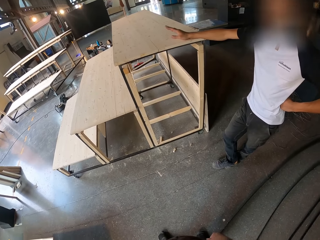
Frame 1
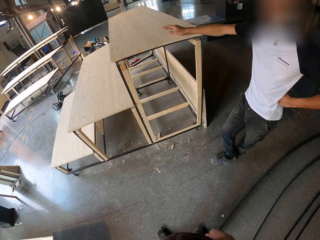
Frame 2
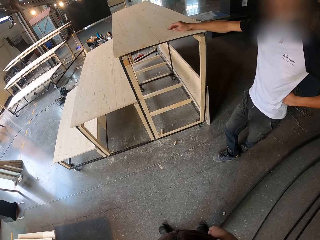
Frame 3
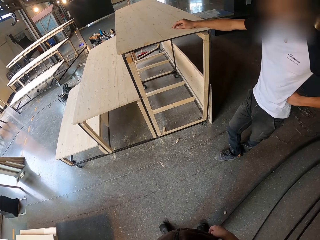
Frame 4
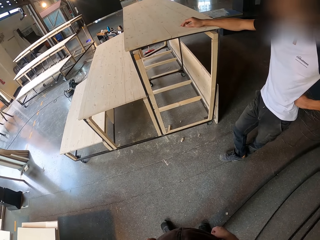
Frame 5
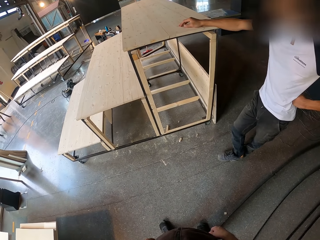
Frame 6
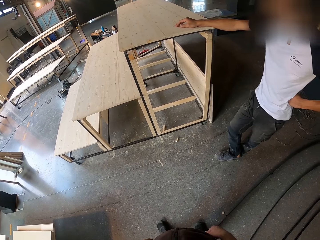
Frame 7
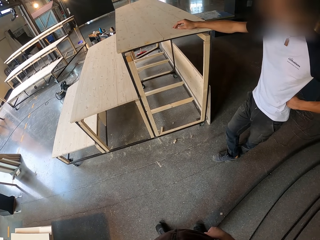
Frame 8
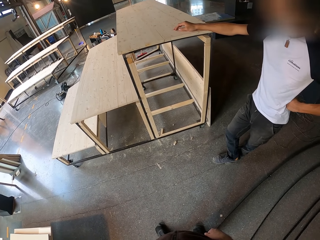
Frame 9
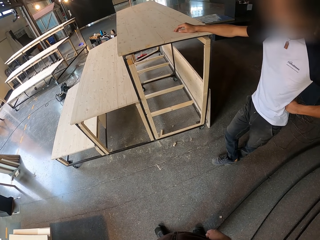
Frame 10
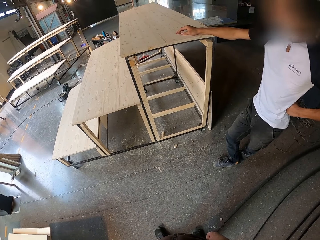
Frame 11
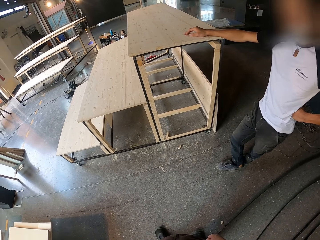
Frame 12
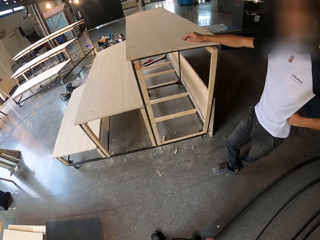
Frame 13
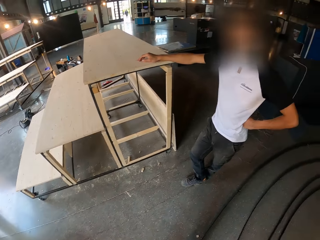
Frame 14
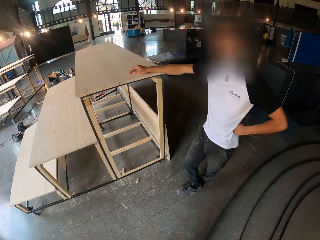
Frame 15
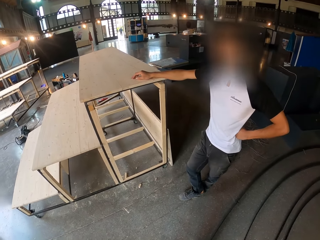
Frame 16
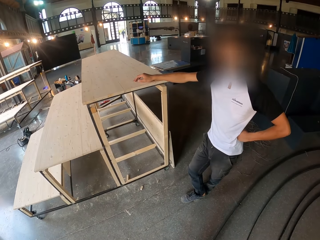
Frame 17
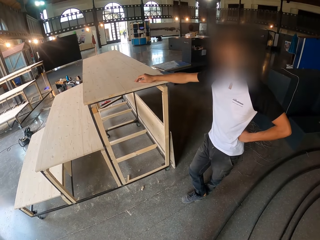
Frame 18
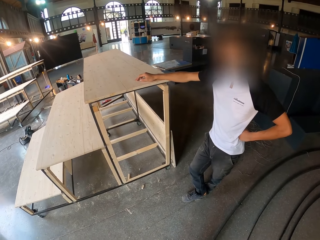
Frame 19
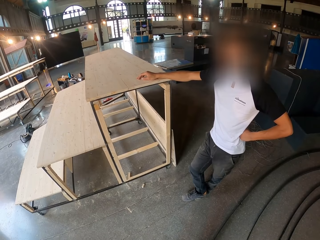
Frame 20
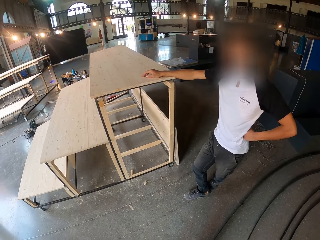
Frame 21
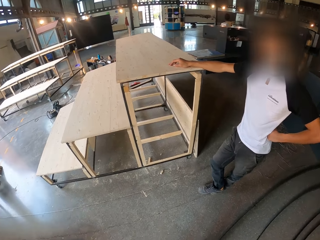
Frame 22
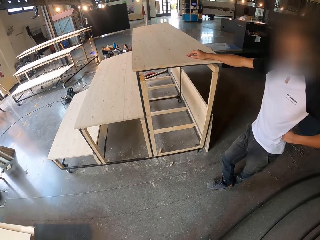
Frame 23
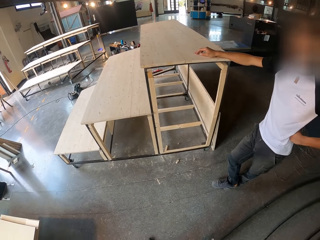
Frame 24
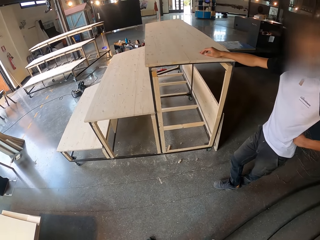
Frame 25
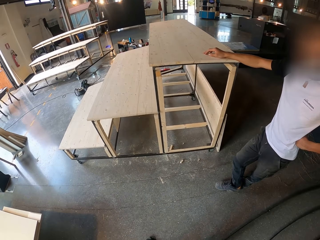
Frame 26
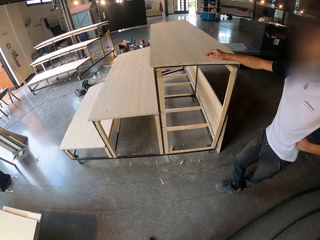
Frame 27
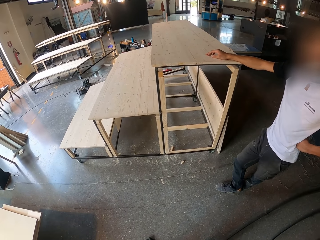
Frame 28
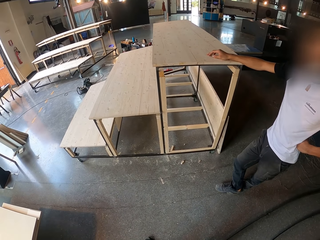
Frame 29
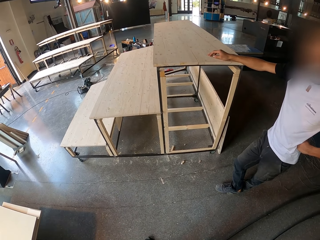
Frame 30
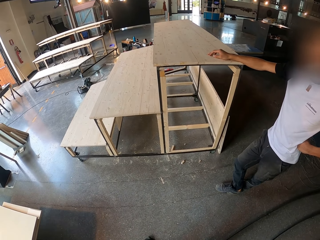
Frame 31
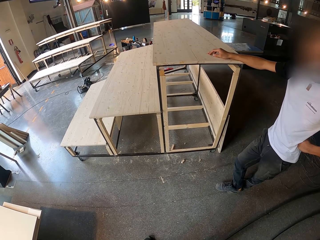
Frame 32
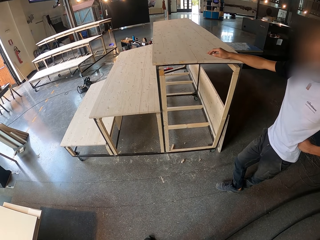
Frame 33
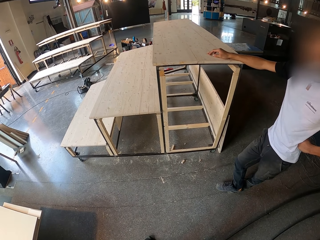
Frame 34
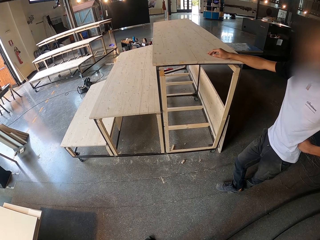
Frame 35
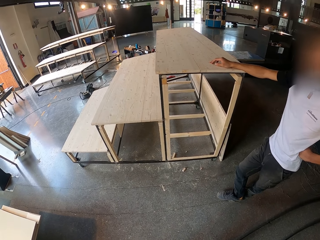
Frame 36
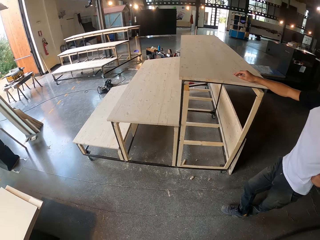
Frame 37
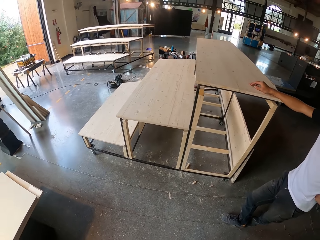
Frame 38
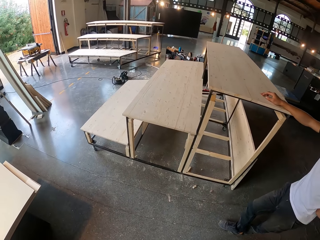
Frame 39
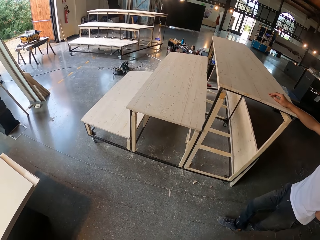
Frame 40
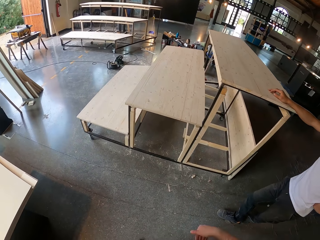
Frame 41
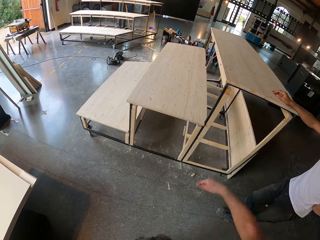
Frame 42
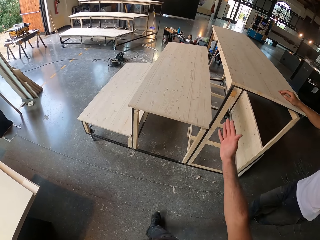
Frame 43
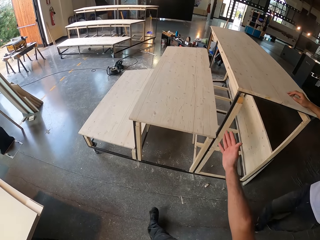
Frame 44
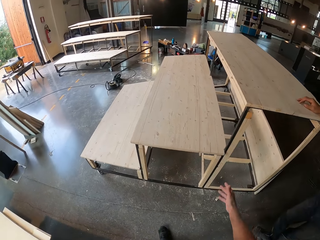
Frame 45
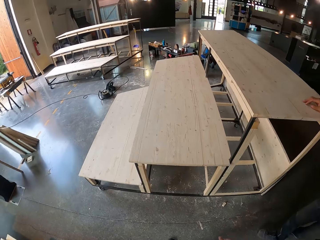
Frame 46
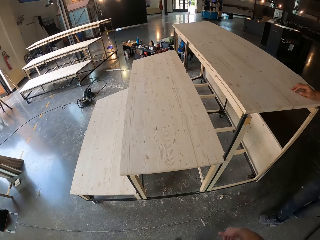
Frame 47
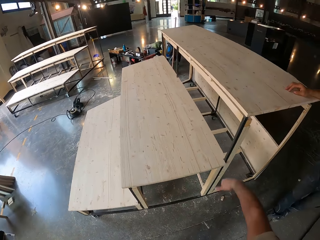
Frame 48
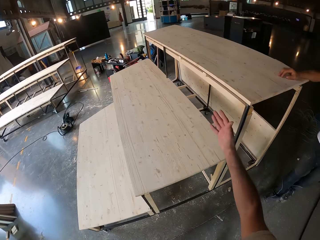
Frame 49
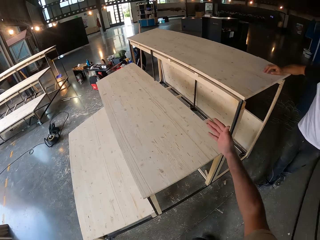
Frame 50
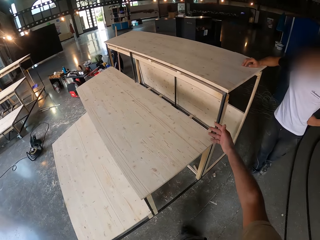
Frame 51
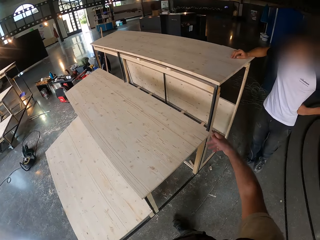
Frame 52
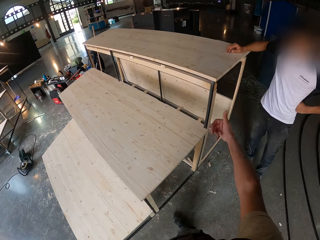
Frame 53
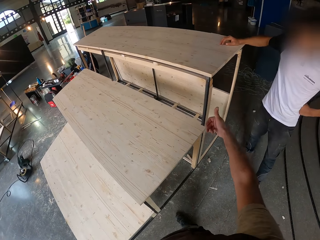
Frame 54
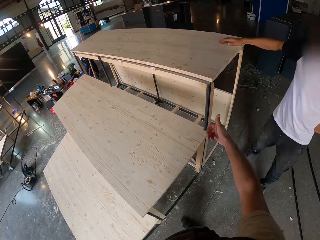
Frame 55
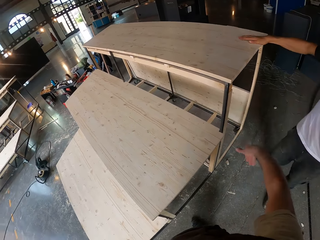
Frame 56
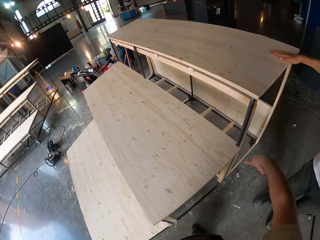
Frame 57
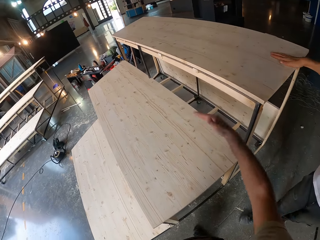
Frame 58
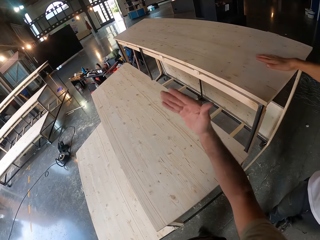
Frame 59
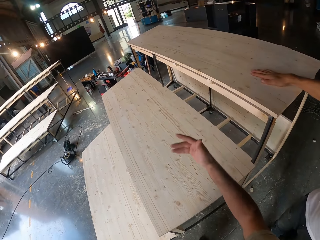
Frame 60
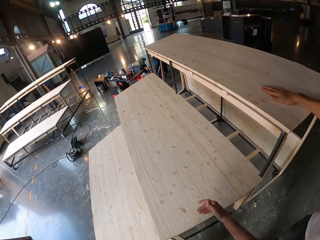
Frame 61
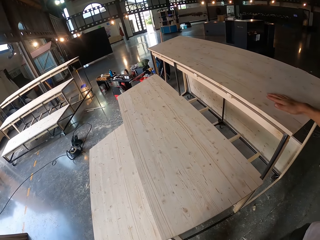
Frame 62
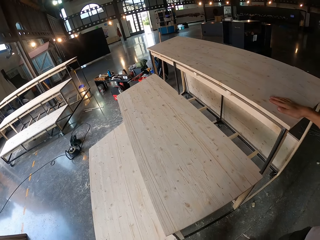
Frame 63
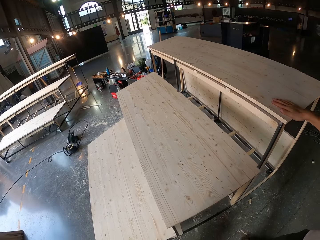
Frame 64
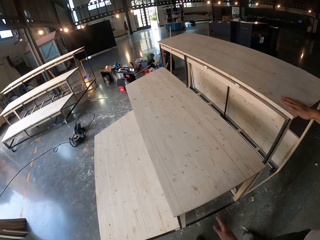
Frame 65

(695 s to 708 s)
The camera wearer talks to a person. They point at the table.

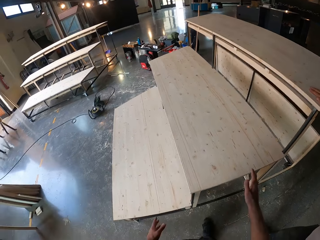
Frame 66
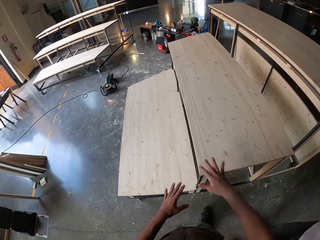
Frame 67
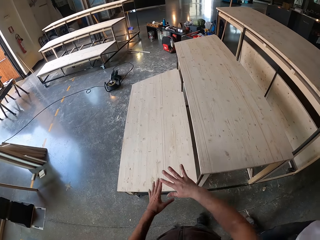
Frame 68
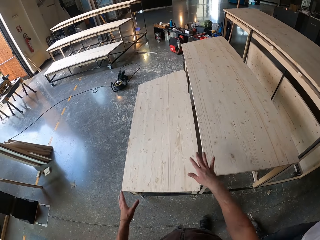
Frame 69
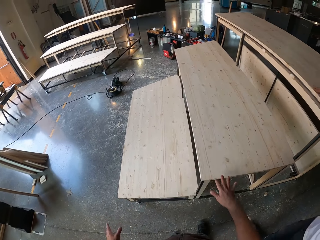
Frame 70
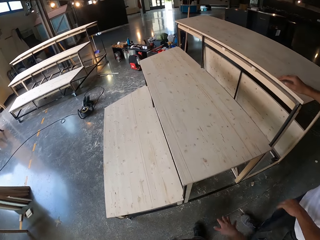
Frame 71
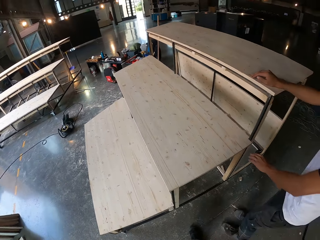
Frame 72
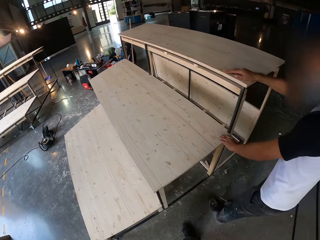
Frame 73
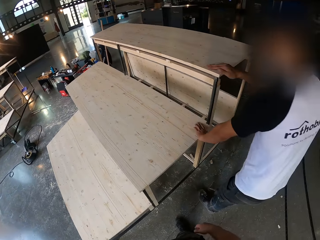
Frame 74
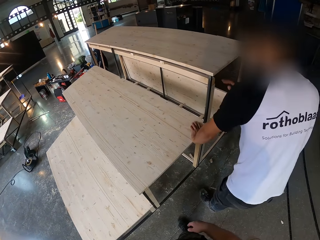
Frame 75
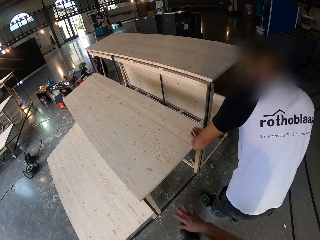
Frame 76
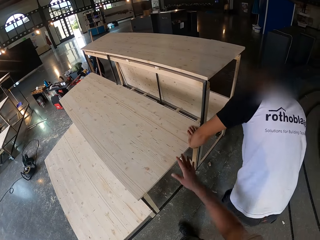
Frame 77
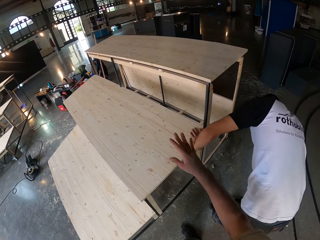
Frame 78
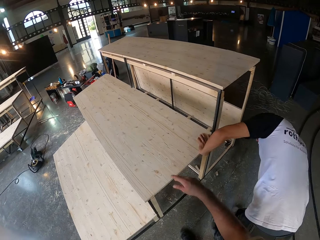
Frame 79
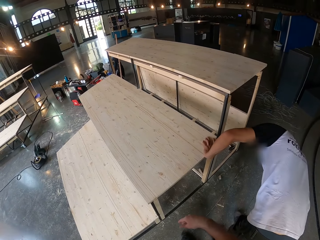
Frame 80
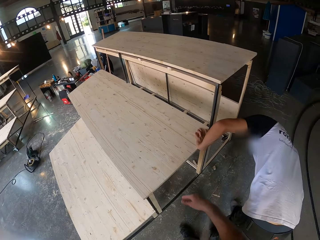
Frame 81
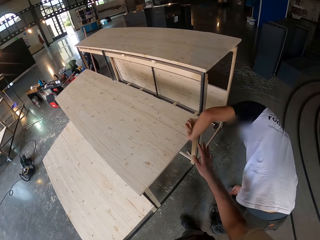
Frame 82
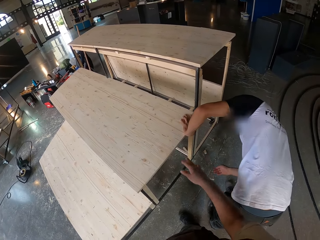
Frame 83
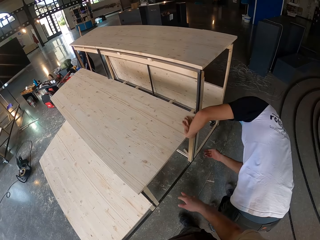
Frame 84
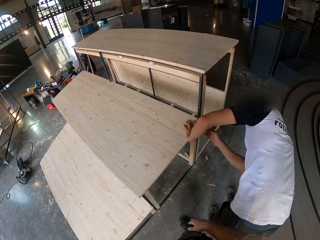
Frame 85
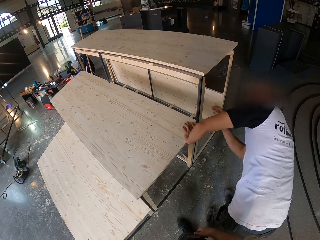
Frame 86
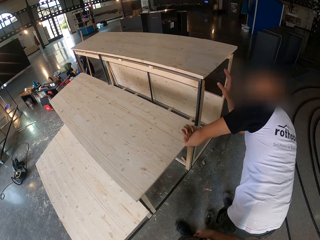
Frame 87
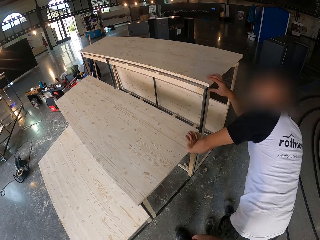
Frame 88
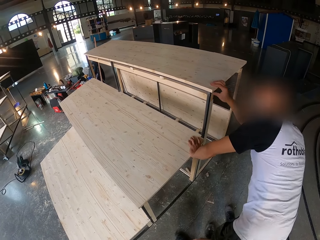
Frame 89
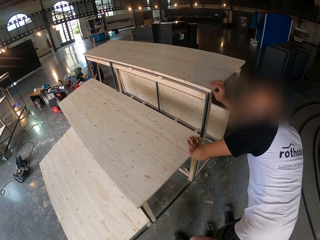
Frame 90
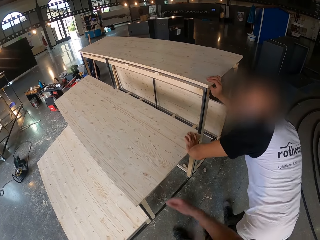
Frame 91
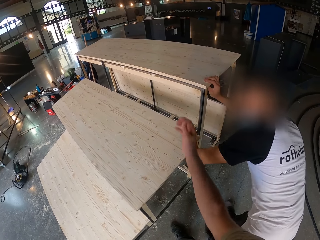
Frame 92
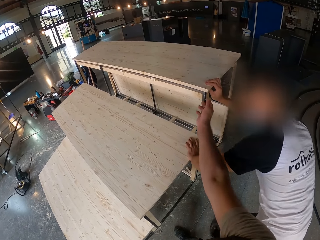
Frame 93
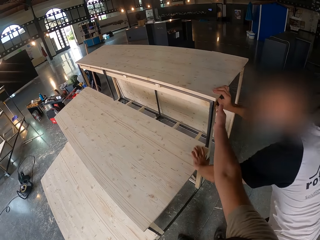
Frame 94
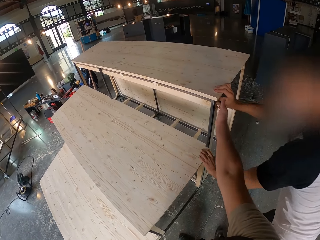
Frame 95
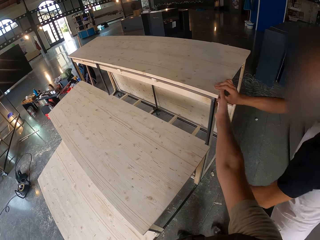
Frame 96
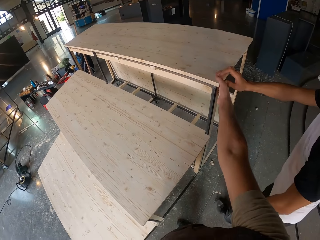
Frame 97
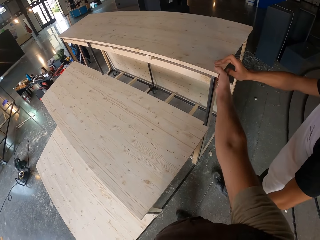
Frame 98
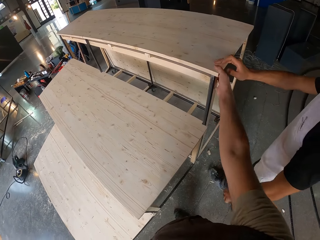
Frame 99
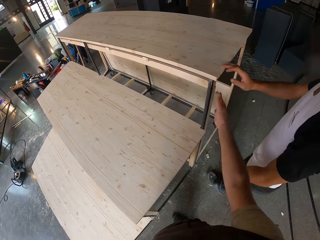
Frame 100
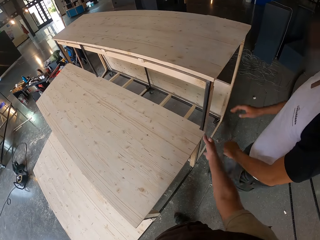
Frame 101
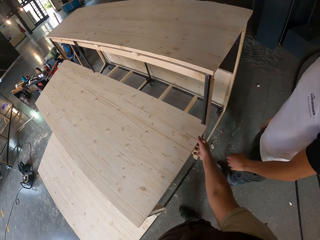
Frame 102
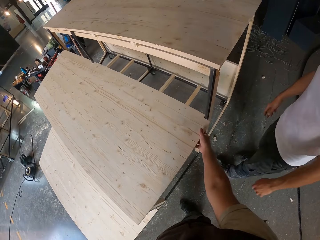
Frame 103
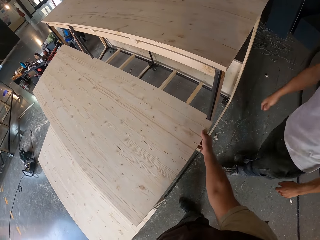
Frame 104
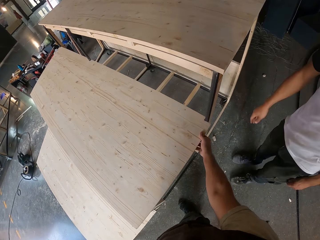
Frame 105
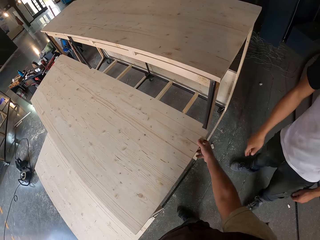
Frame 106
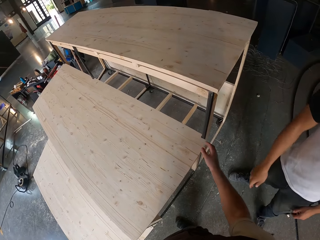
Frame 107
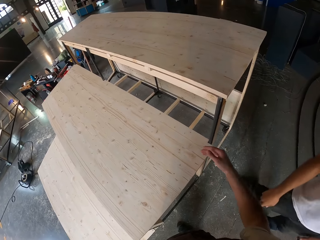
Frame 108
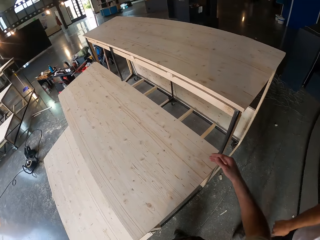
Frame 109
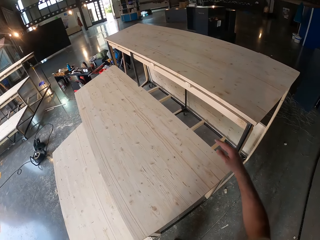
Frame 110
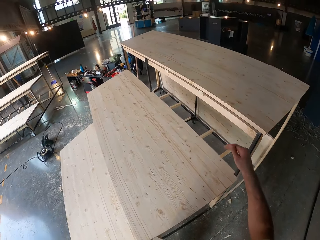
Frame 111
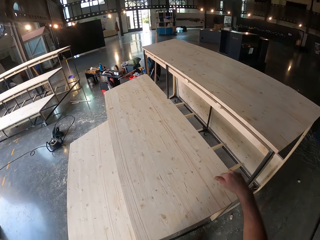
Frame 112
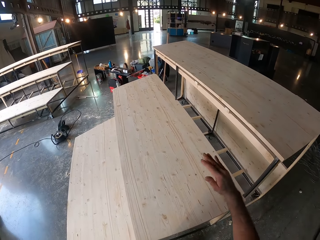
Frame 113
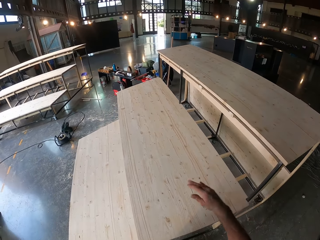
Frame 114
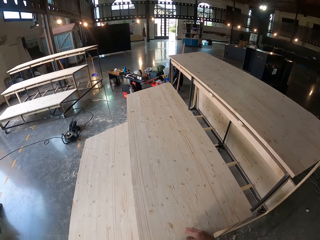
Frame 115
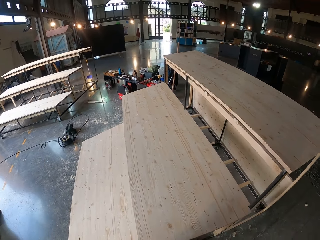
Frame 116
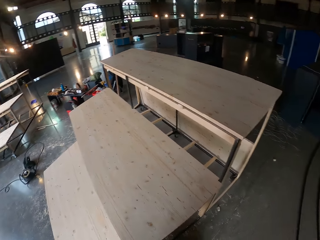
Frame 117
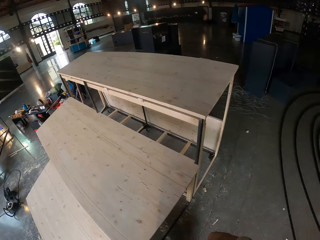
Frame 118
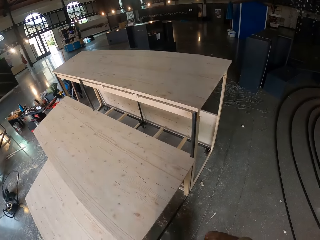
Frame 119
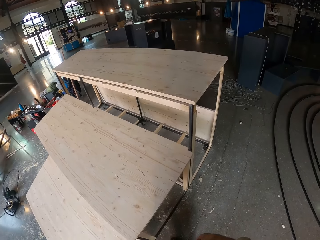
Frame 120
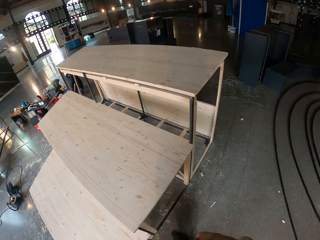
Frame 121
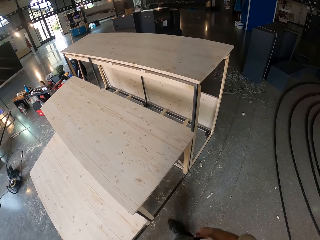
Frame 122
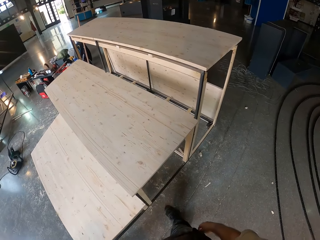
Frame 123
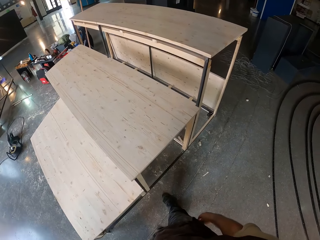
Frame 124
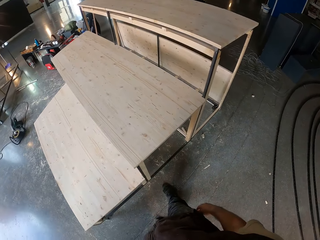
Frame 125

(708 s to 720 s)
The camera wearer touches the table. He holds the plank with his right hand. He holds the plank with his right hand again. He interacts with a man.
